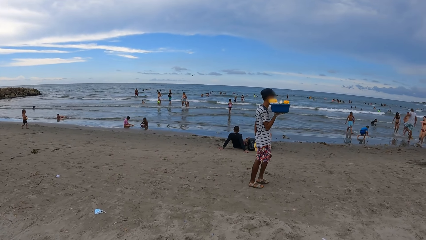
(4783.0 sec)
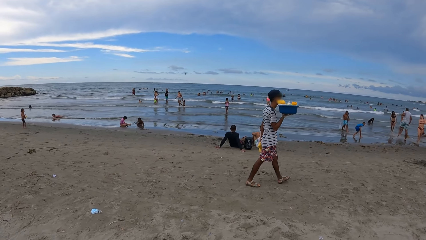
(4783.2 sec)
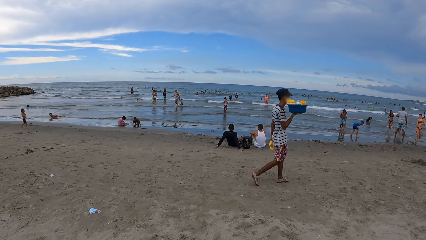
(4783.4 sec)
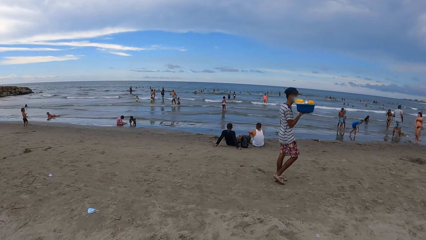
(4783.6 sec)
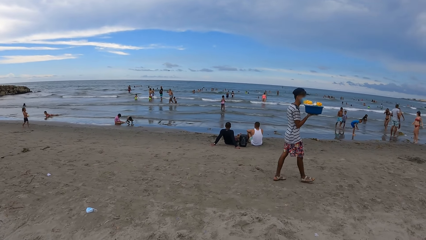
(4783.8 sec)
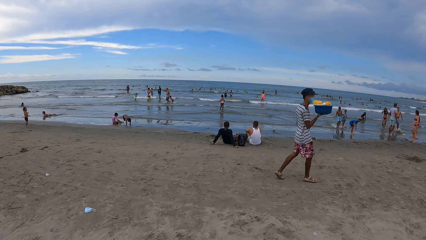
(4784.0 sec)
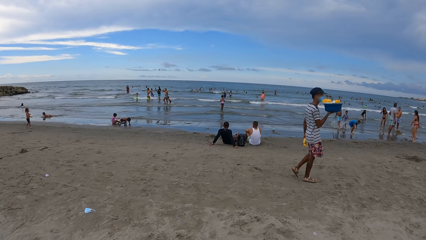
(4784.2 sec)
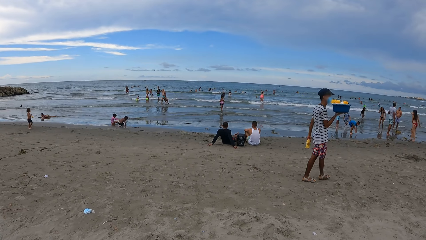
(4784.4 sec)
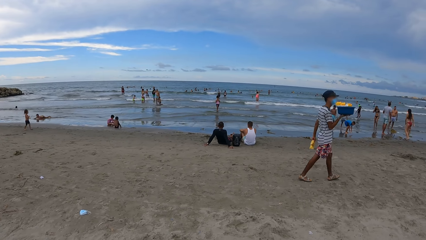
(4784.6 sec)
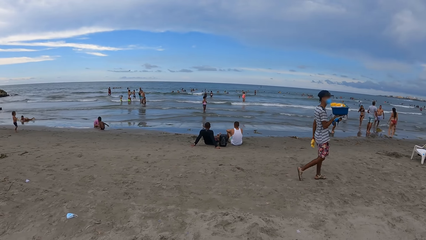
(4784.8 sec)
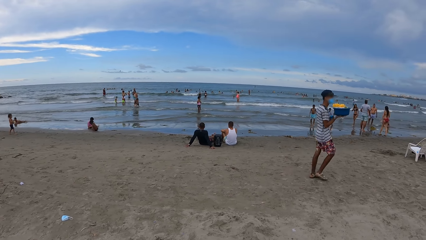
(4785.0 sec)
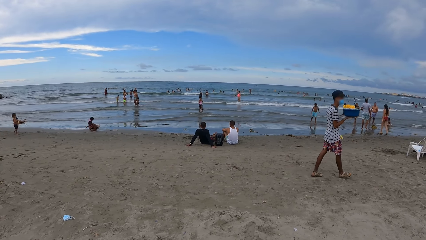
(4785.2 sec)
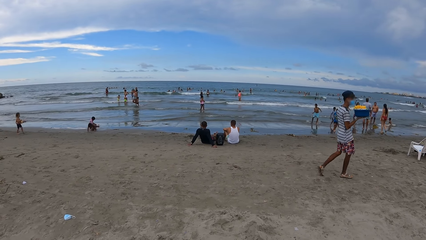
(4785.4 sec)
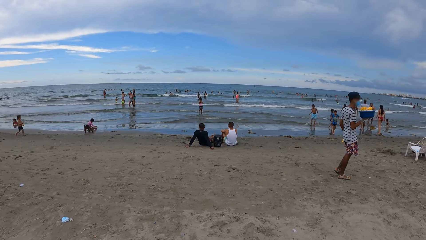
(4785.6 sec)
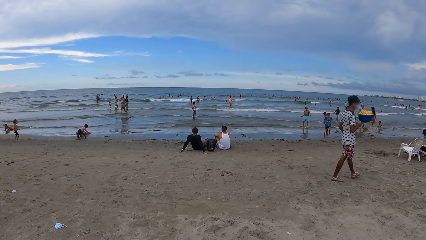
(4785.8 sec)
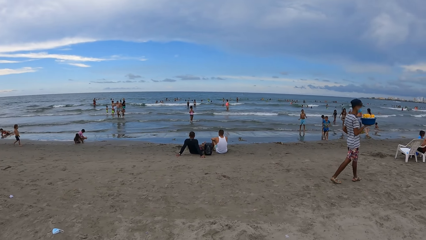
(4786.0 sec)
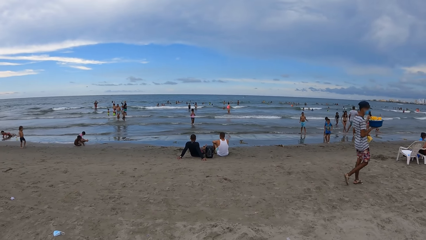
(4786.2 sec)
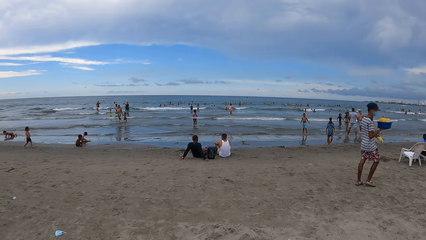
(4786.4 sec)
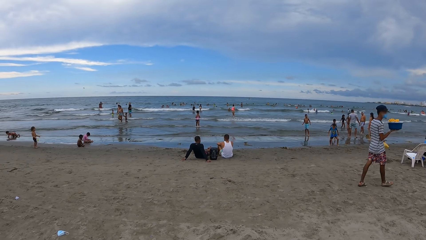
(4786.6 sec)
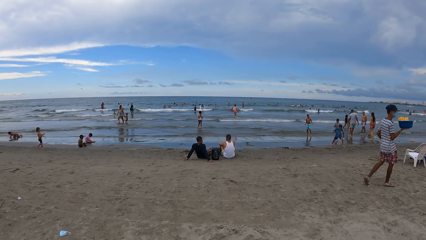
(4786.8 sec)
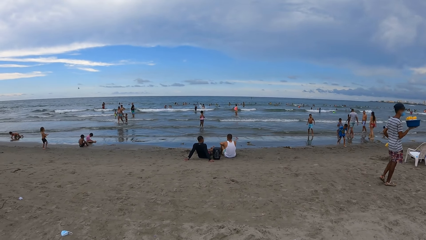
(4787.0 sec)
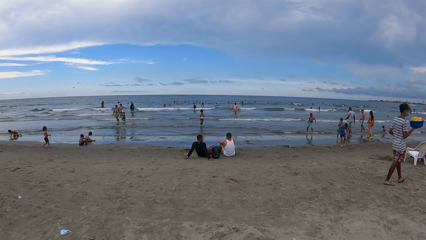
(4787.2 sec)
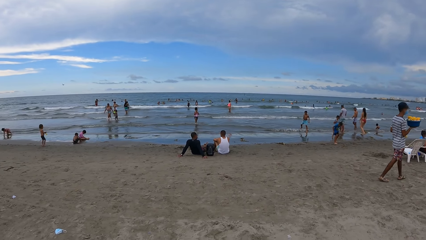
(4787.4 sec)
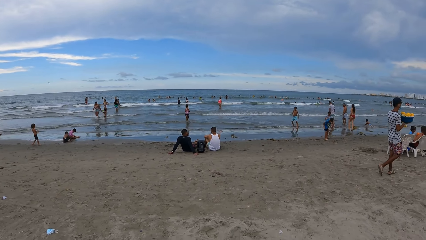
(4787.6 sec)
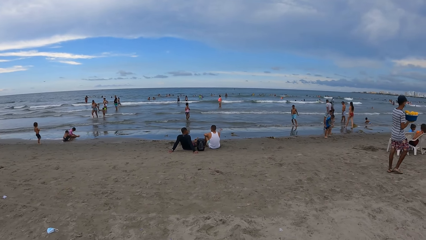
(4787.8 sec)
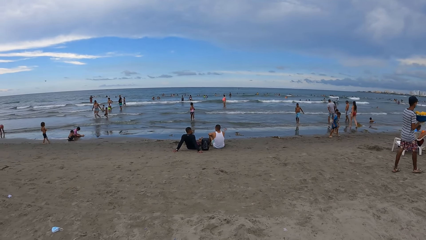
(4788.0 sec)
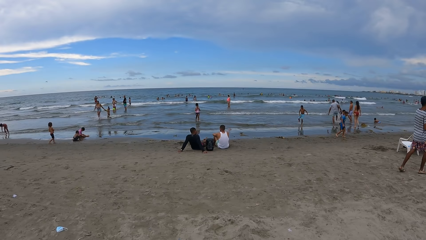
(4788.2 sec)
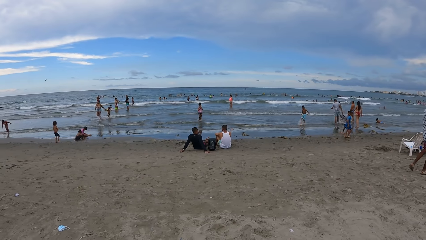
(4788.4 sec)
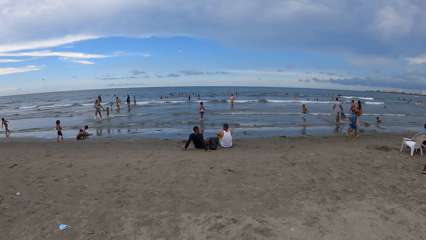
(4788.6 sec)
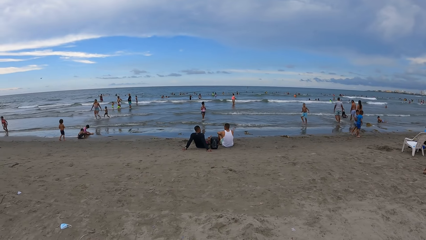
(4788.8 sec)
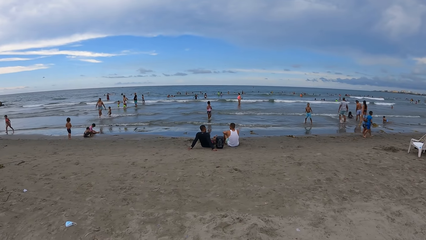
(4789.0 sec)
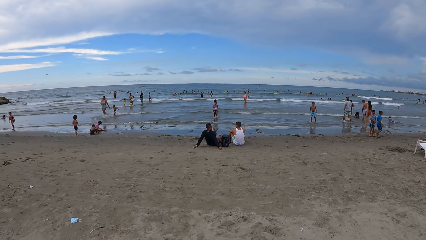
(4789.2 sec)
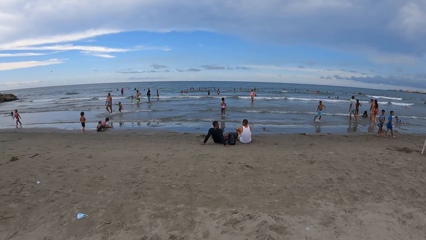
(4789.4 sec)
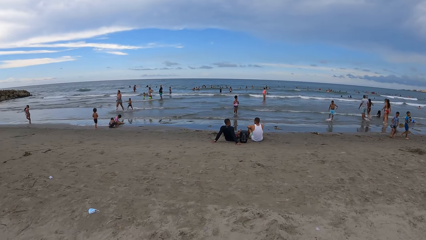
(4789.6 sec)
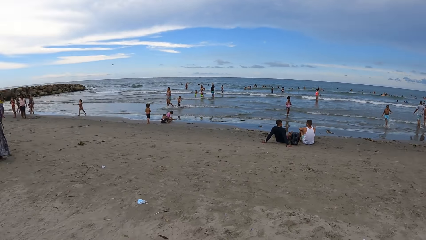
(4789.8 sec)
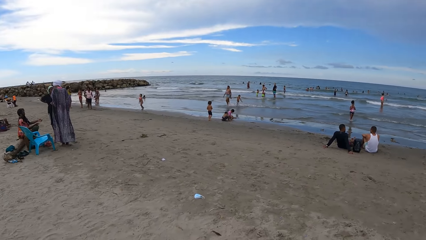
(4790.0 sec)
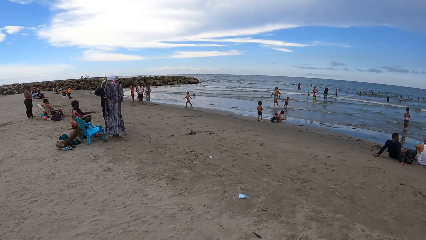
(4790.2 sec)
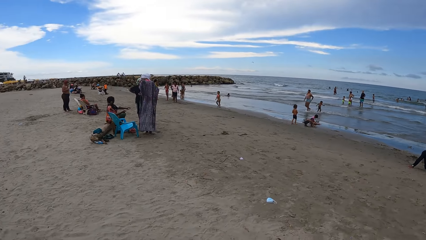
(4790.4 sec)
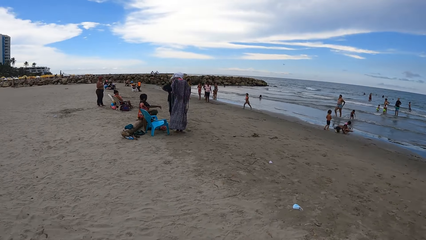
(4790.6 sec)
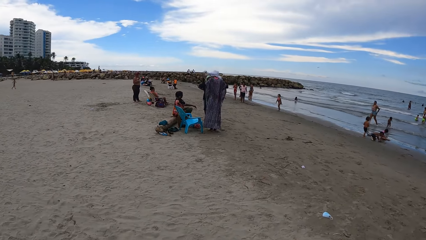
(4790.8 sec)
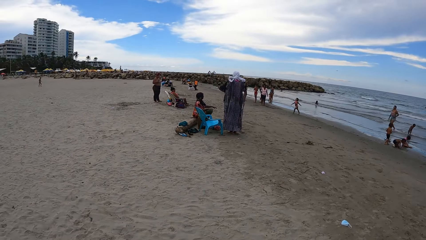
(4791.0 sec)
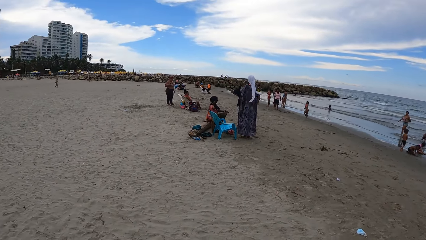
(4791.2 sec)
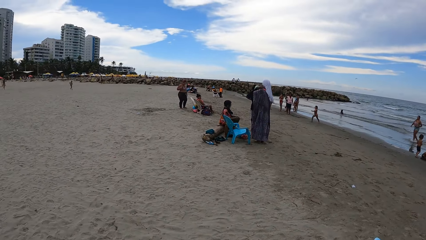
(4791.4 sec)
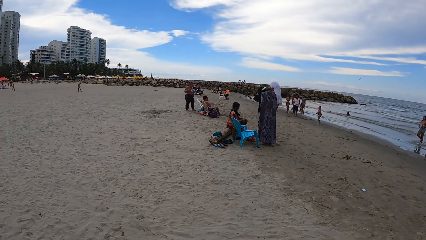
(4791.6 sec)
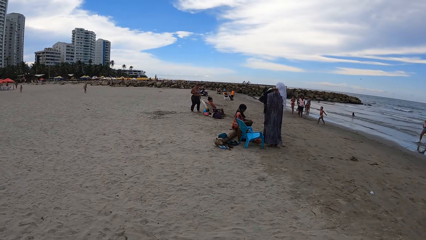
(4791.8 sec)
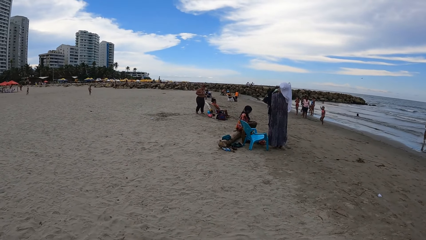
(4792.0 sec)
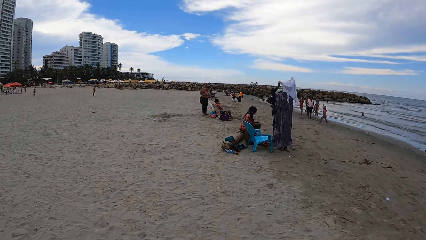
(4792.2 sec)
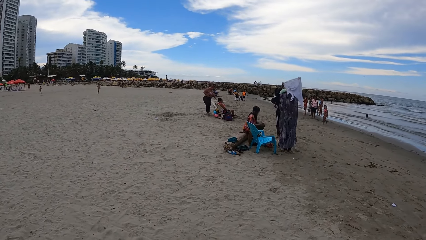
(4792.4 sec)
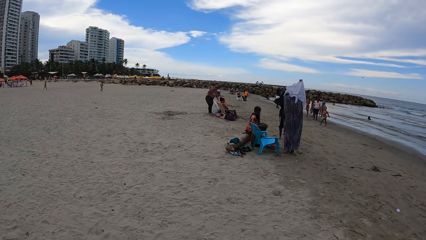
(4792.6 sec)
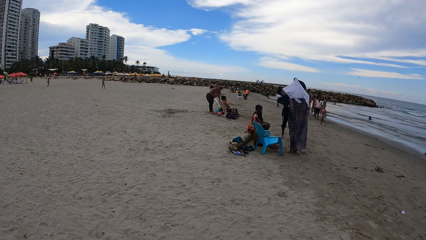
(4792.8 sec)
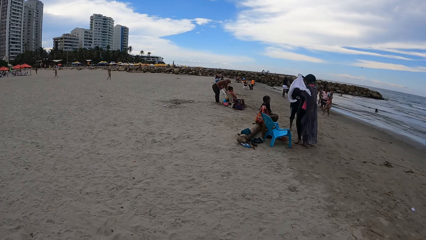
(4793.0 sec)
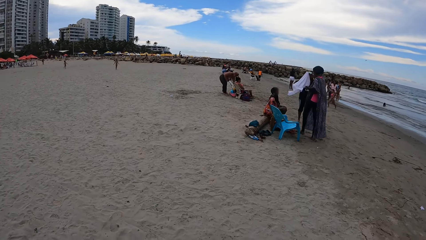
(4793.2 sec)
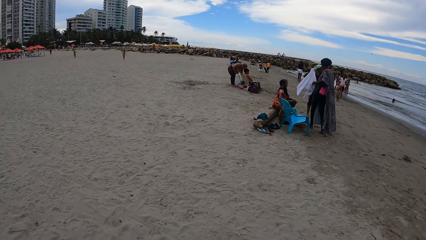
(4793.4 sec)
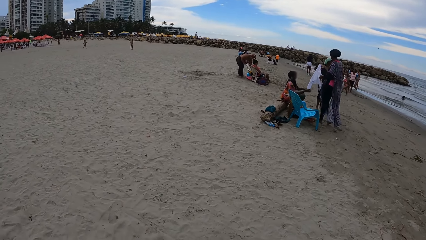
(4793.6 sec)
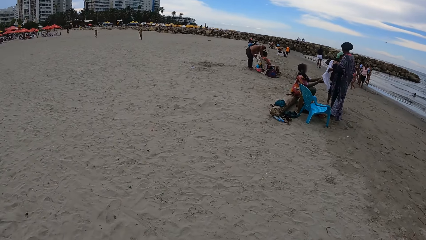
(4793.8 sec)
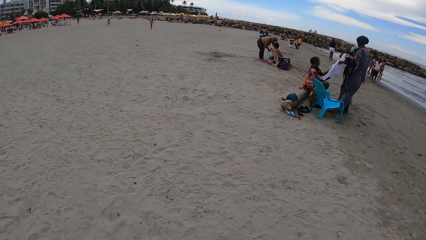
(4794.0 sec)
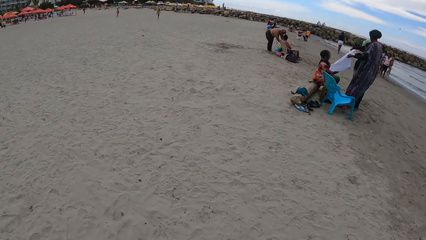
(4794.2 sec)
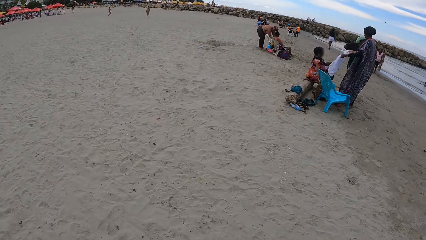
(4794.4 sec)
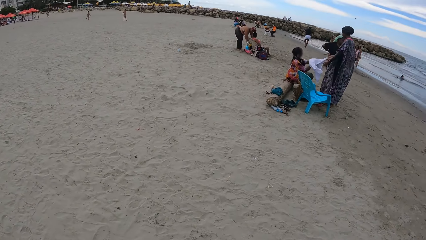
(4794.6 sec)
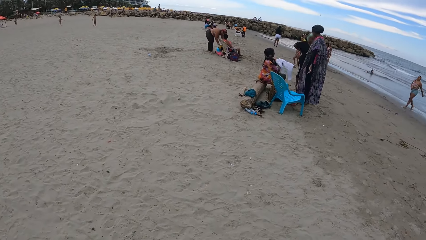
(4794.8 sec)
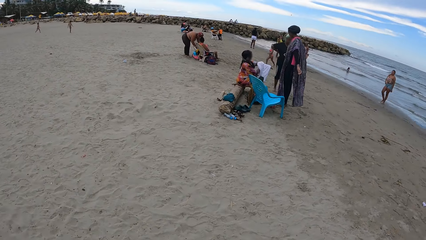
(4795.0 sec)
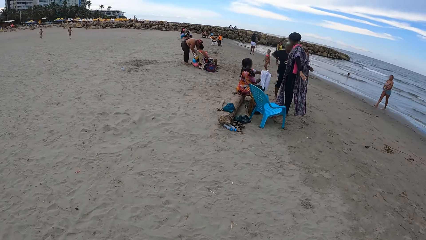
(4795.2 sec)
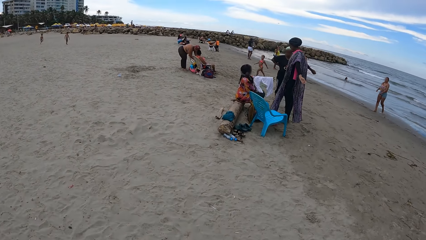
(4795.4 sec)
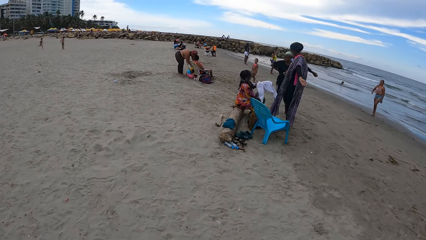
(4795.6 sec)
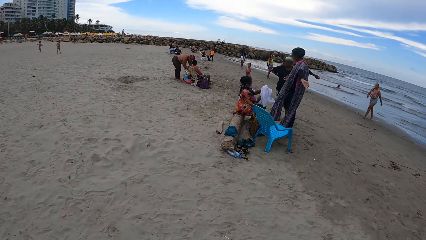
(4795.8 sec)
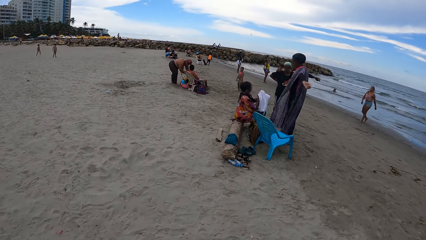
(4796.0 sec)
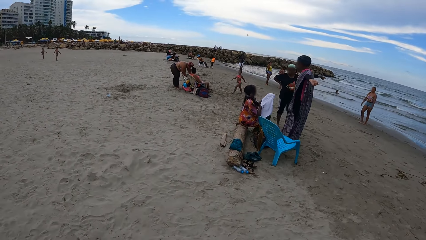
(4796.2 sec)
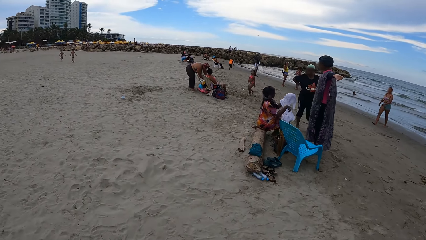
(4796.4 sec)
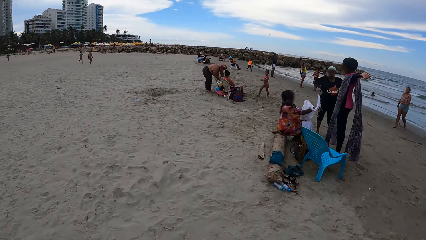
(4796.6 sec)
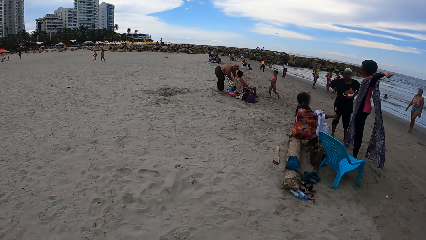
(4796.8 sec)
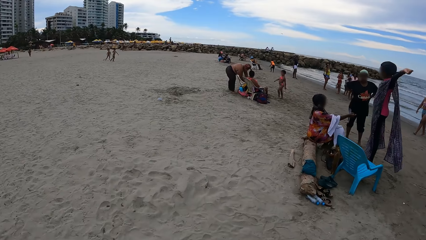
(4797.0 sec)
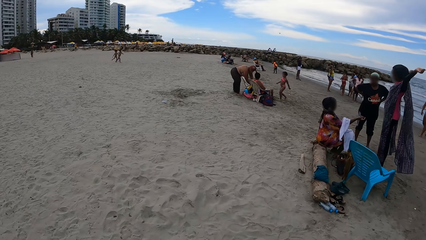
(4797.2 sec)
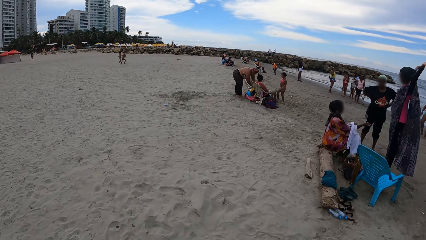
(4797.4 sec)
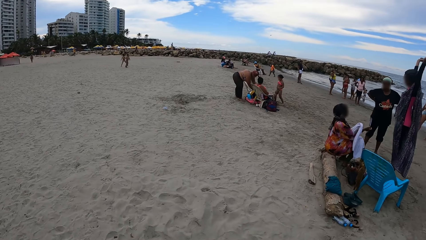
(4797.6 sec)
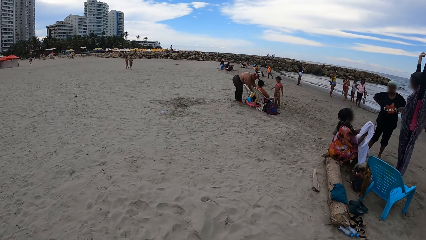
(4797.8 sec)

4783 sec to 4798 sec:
The camera wearer looks around. They walk around.
